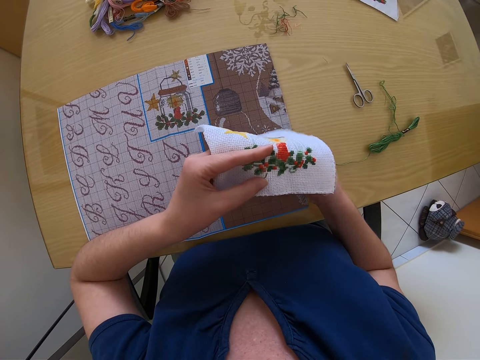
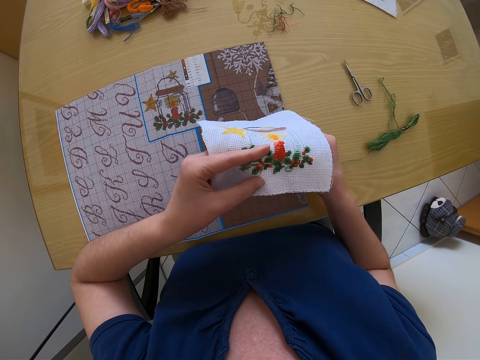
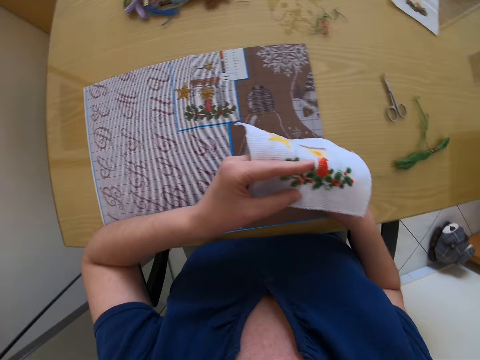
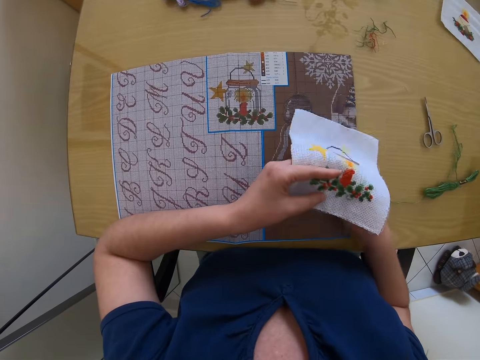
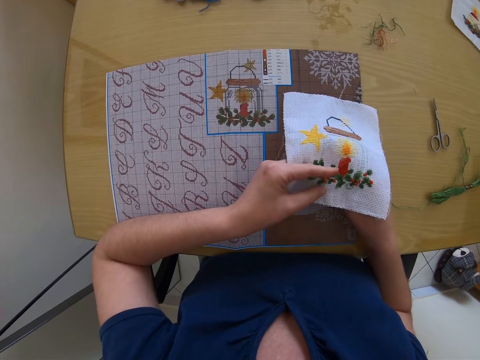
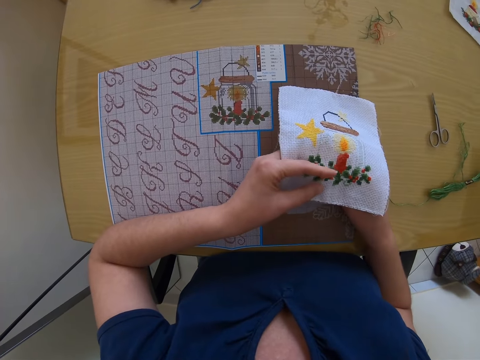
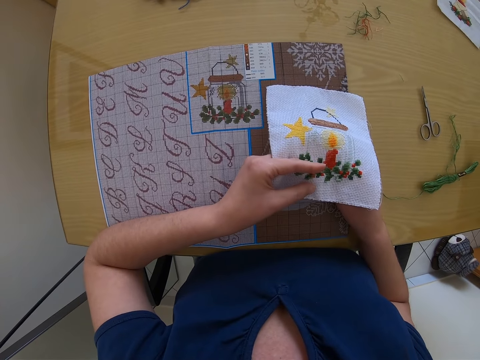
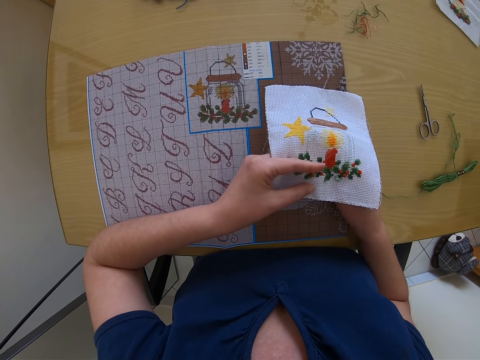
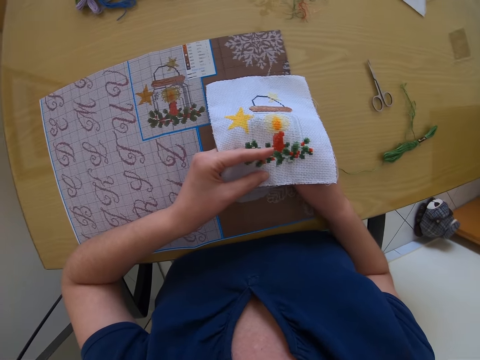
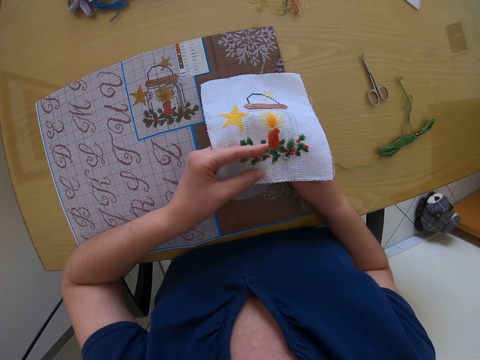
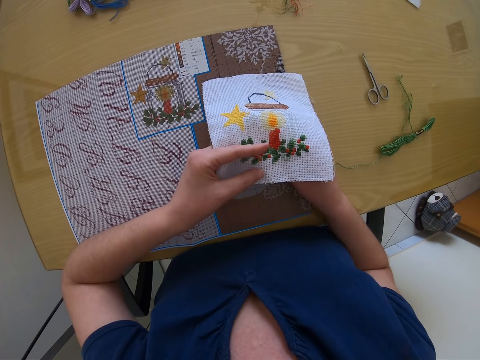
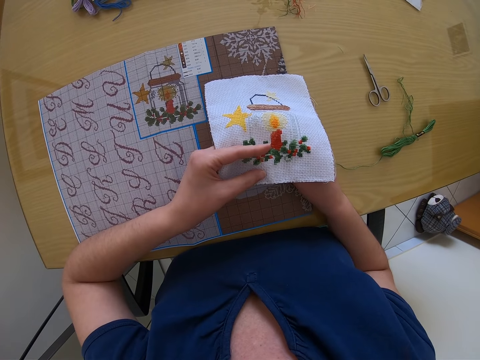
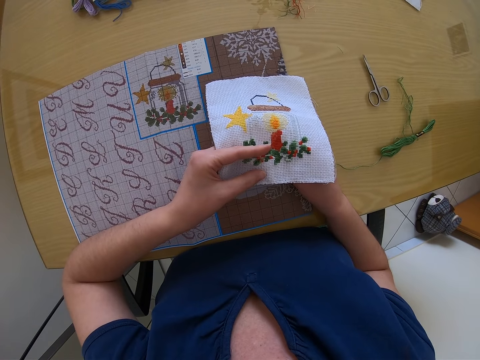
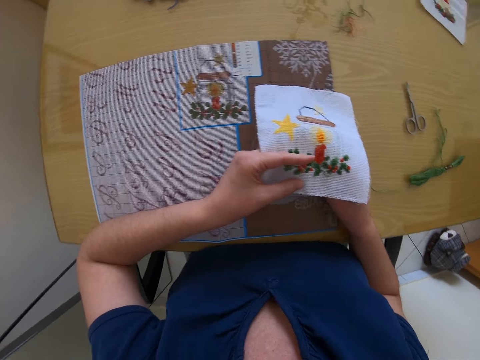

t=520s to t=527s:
The camera wearer stares at the cloth.

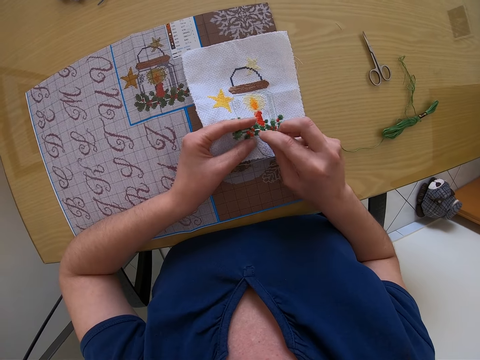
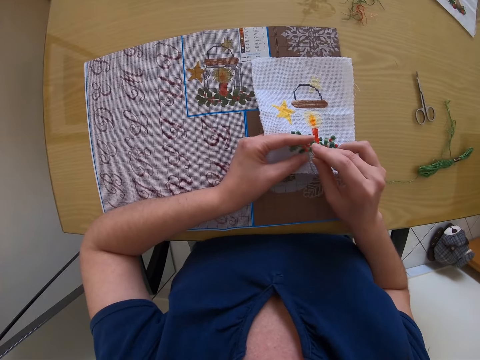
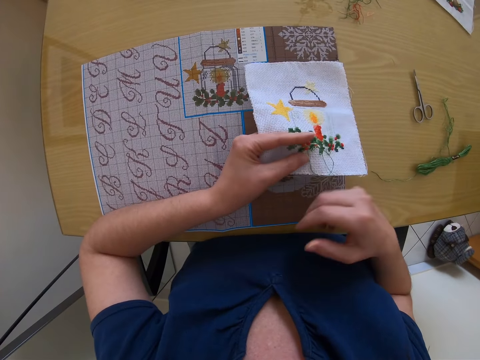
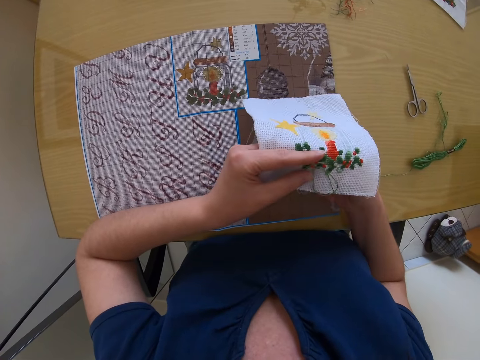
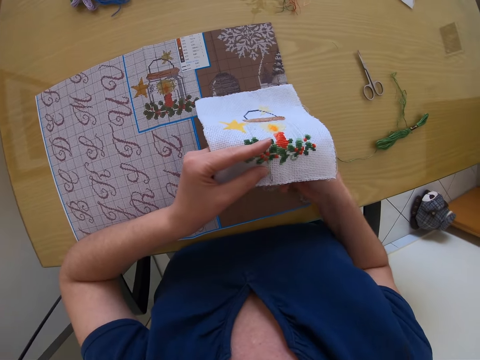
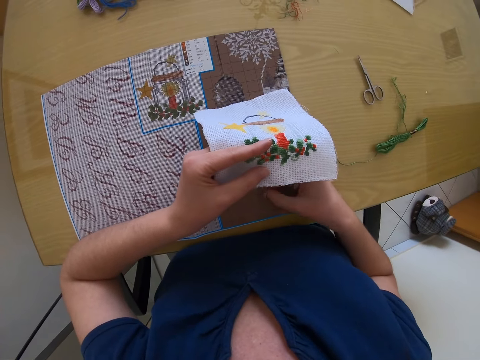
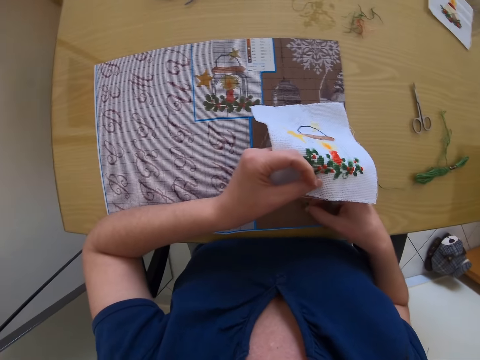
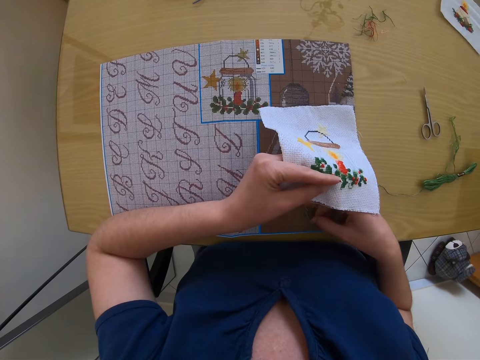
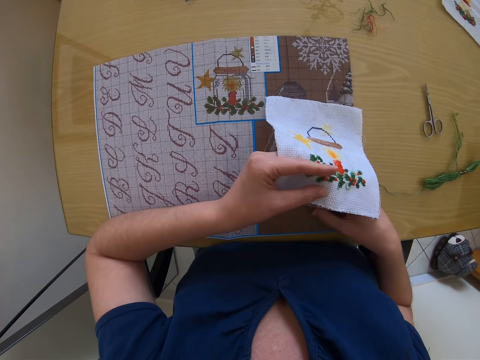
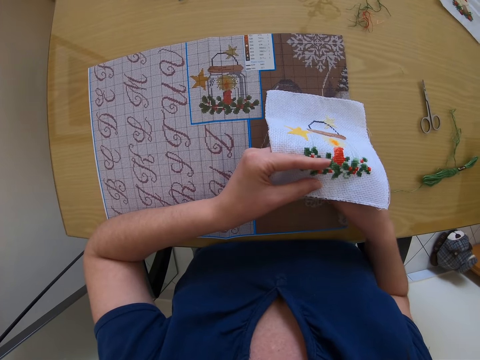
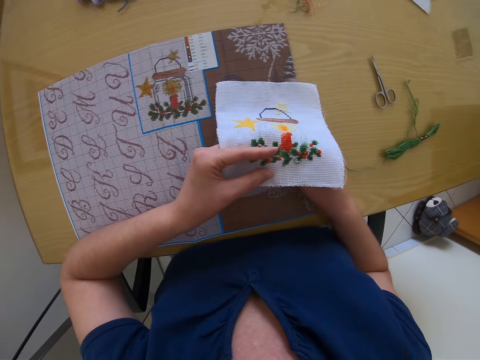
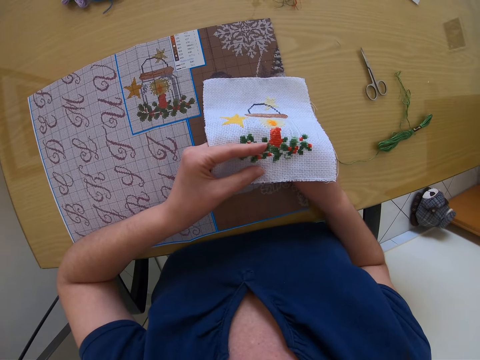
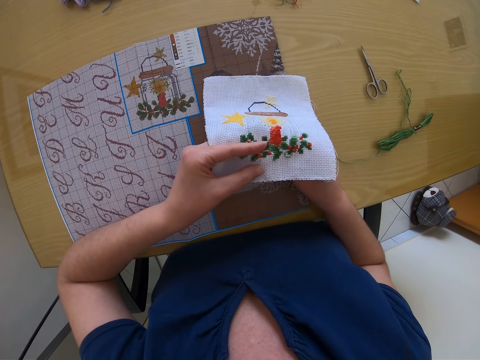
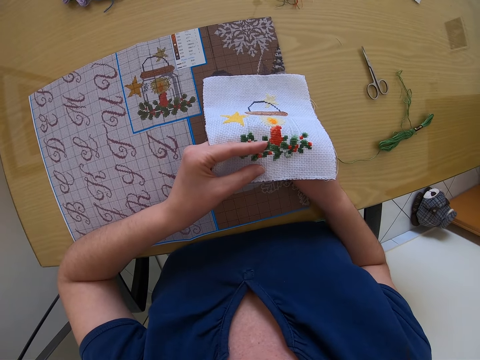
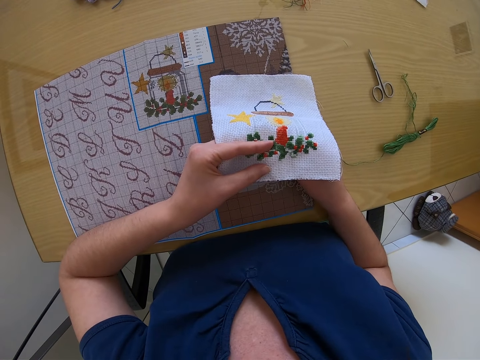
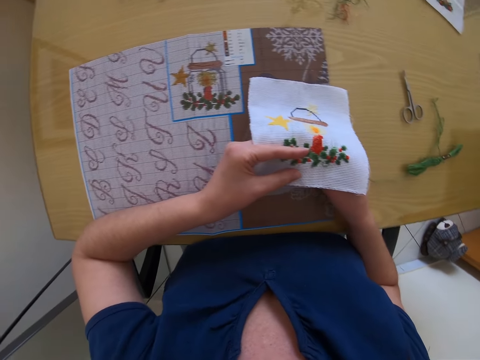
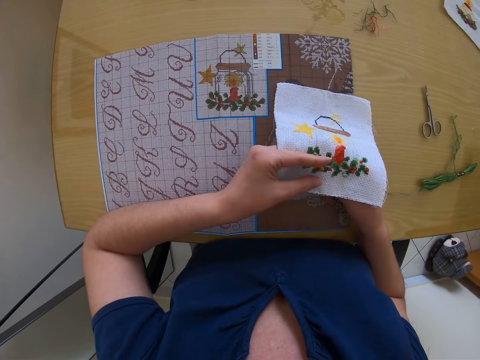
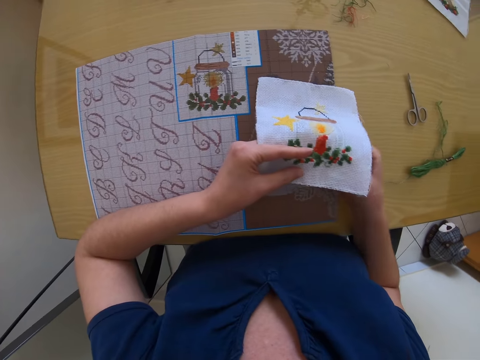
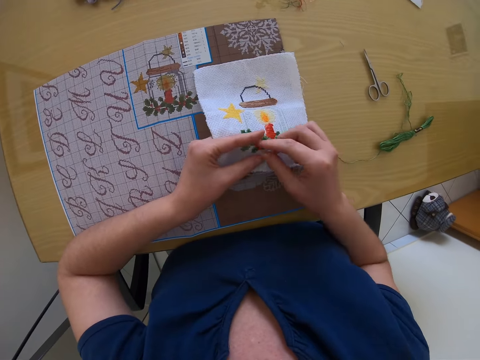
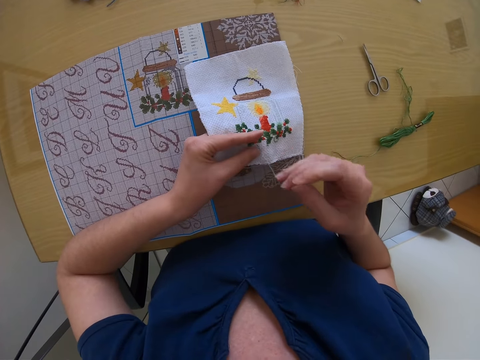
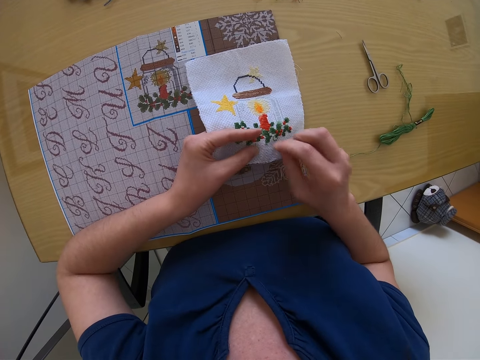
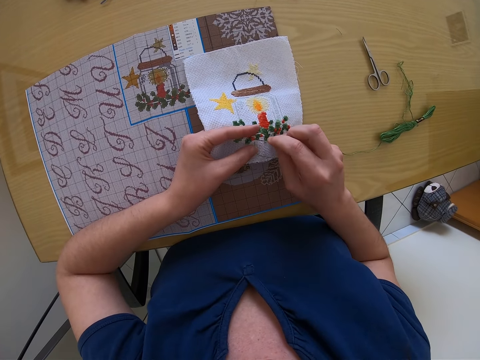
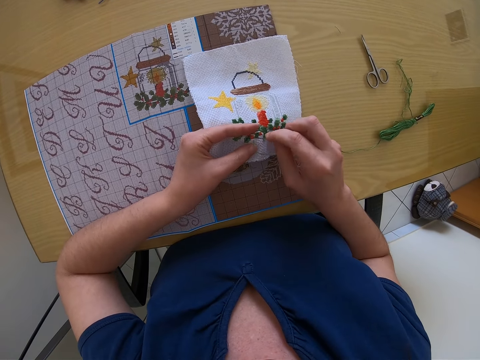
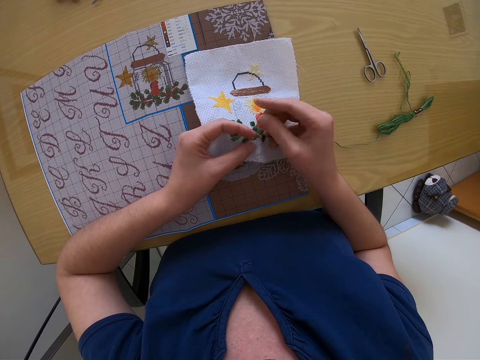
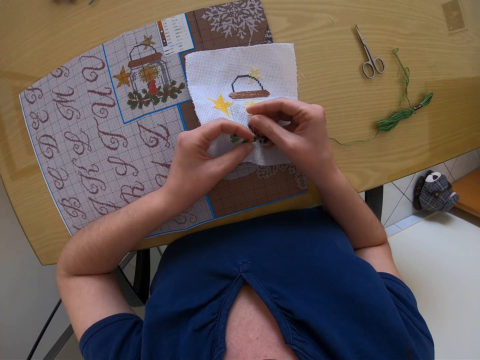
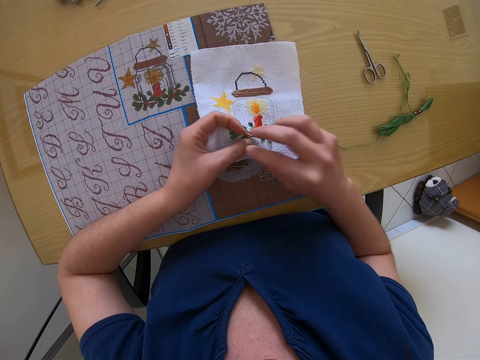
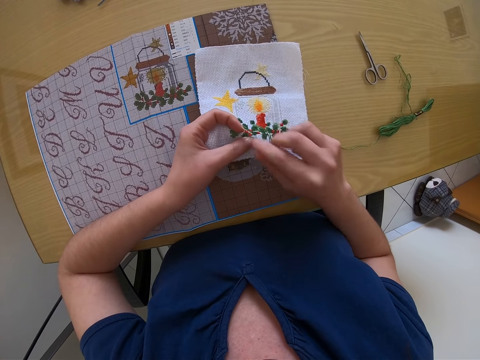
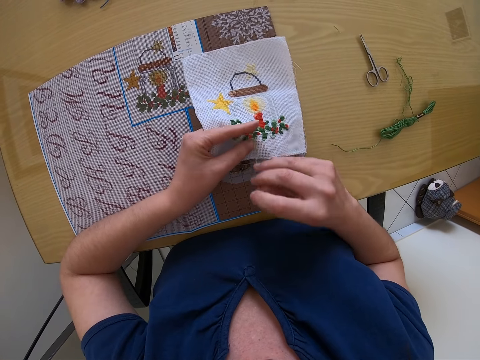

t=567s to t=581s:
The camera wearer moves the right hand. They move the fabric with the left hand. They do something. They sew the fabric with a threaded needle with the right hand.

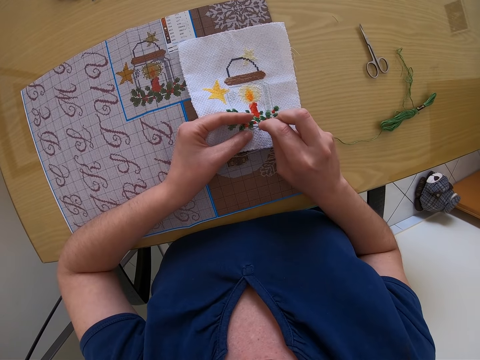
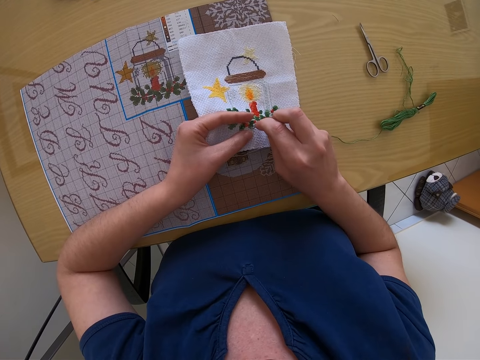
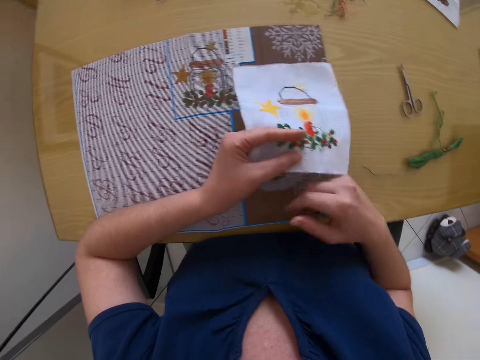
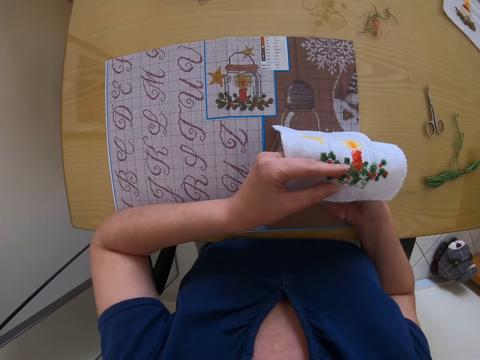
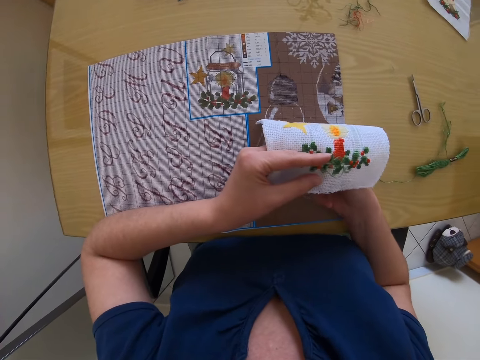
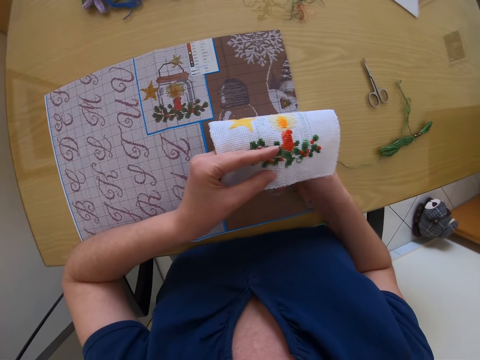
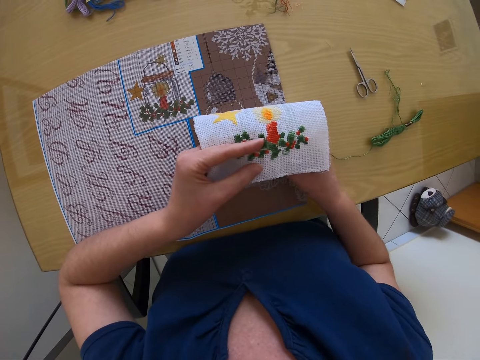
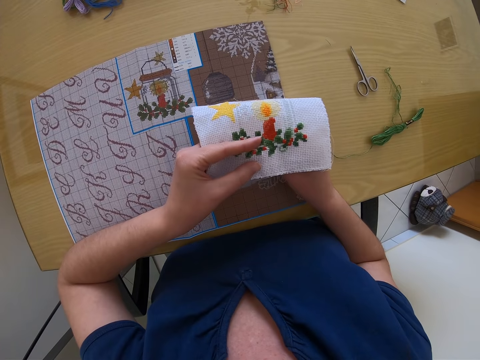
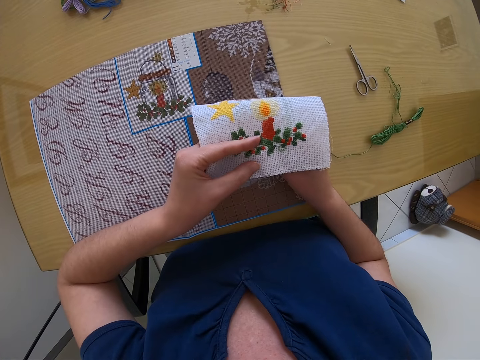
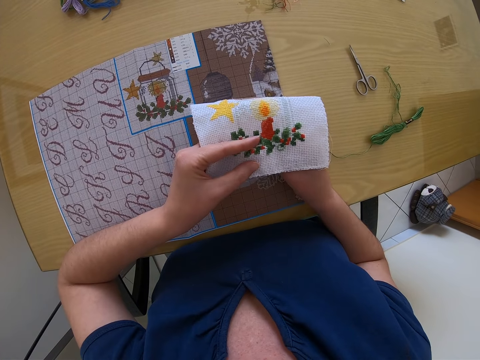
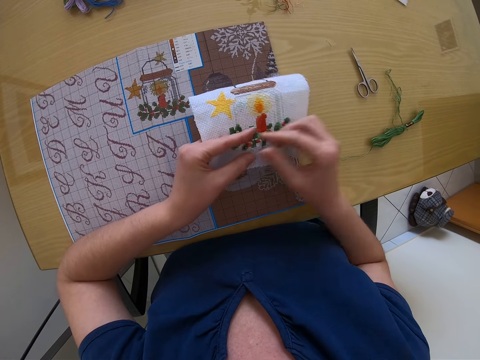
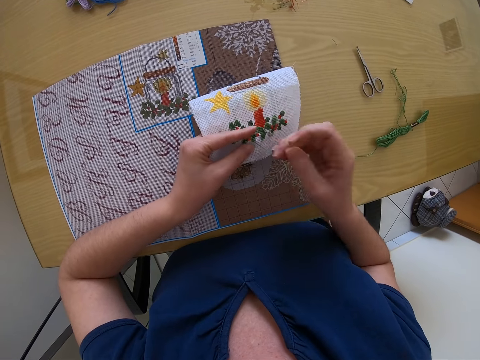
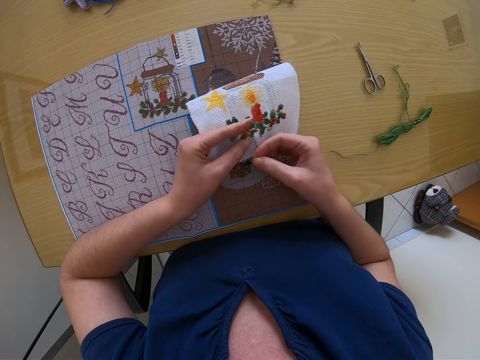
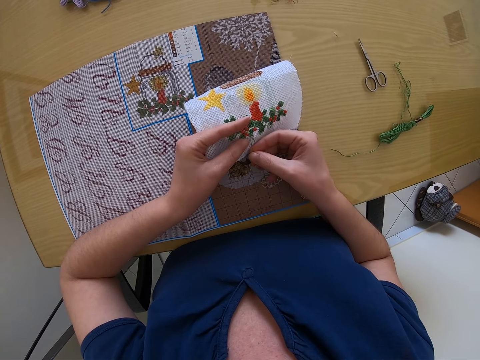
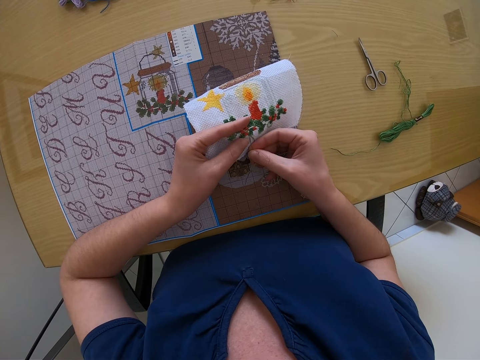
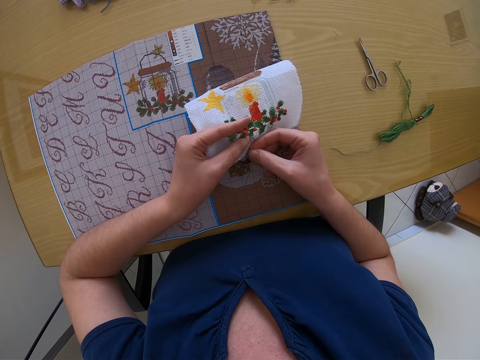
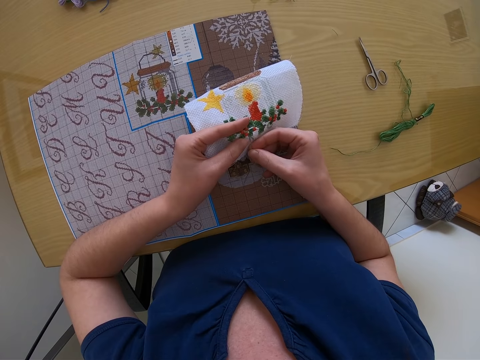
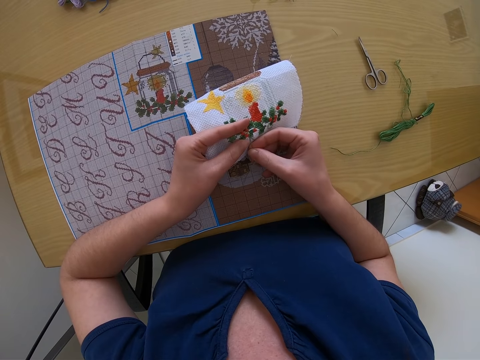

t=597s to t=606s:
The camera wearer moves the right hand. They do something. They pull the thread with the right hand. They sew the fabric with a threaded needle with the right hand.
